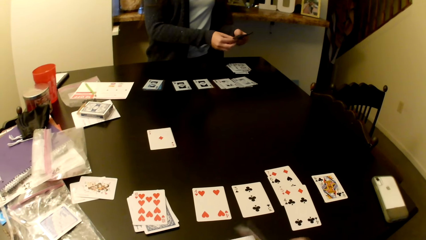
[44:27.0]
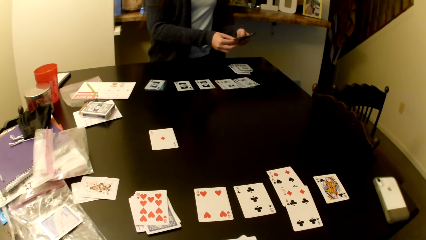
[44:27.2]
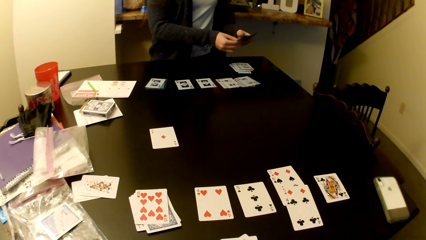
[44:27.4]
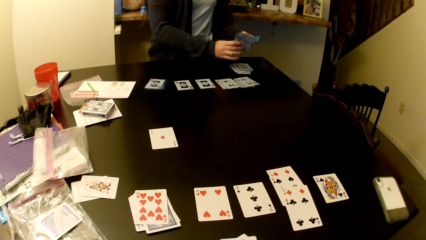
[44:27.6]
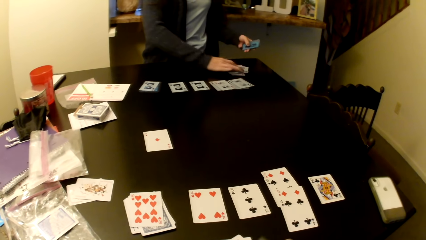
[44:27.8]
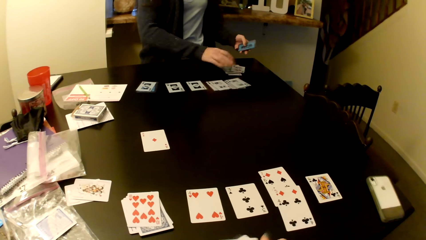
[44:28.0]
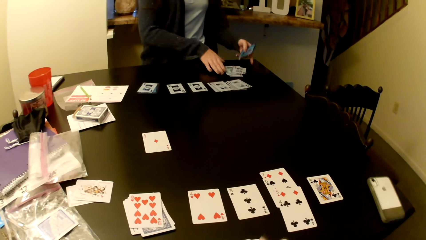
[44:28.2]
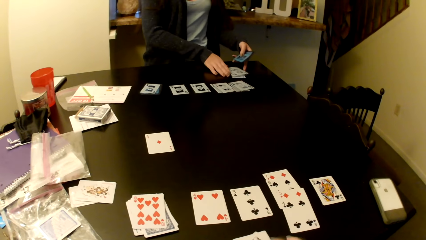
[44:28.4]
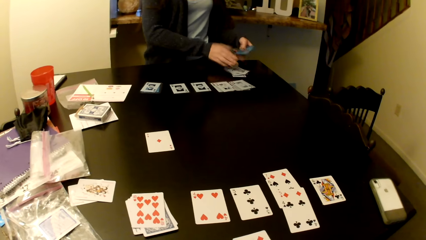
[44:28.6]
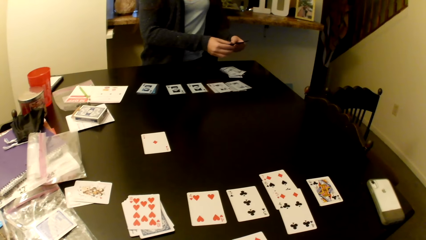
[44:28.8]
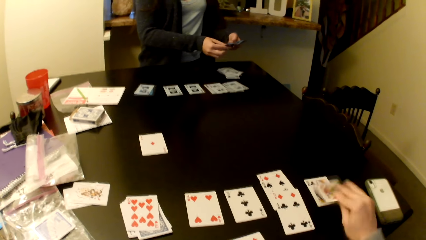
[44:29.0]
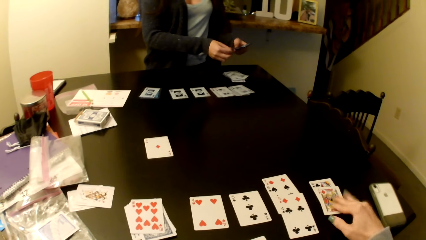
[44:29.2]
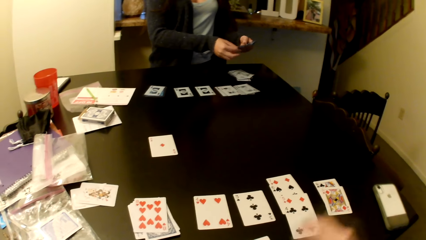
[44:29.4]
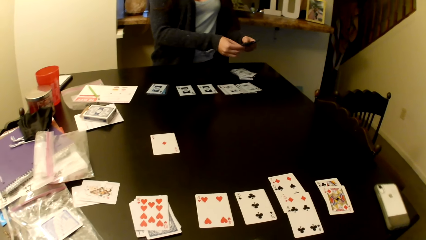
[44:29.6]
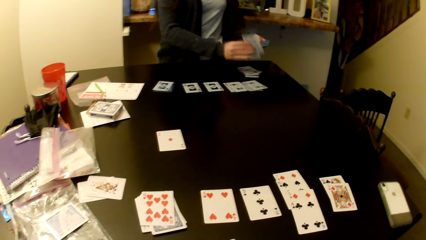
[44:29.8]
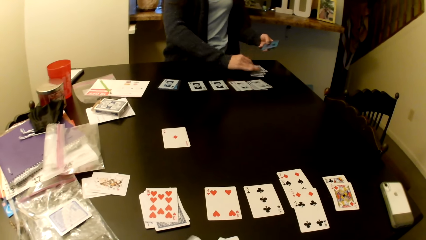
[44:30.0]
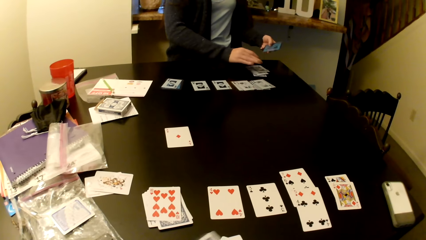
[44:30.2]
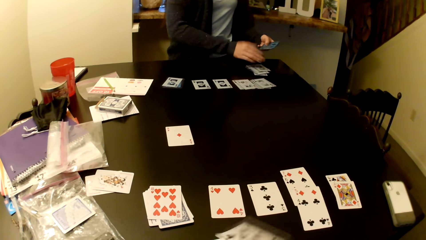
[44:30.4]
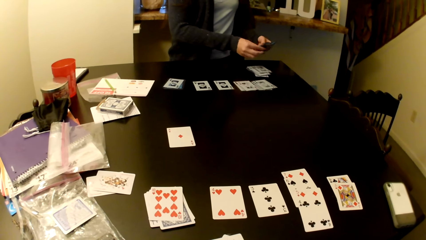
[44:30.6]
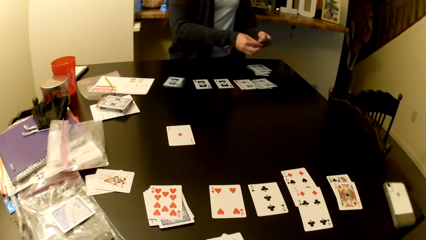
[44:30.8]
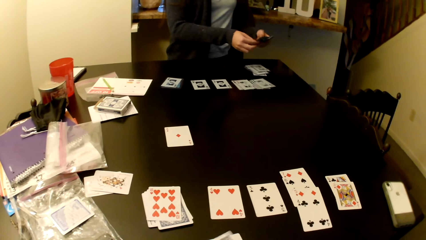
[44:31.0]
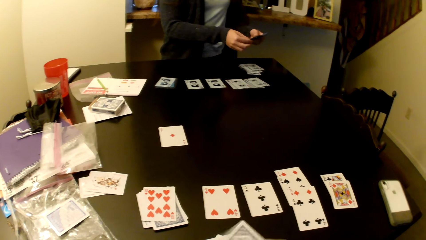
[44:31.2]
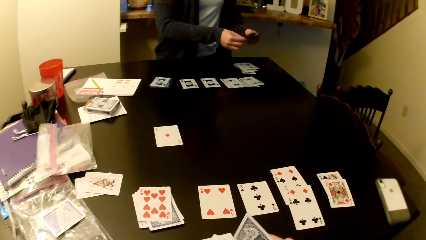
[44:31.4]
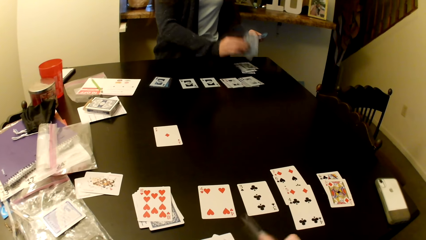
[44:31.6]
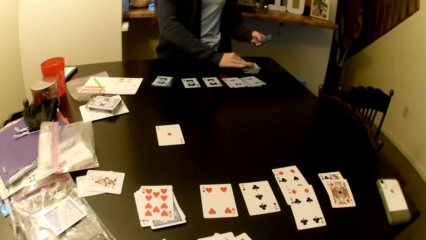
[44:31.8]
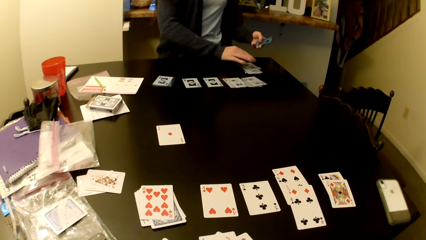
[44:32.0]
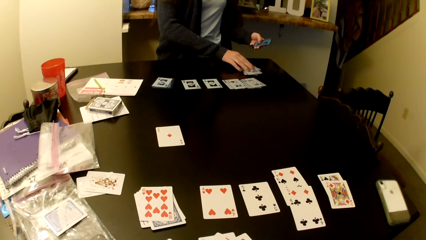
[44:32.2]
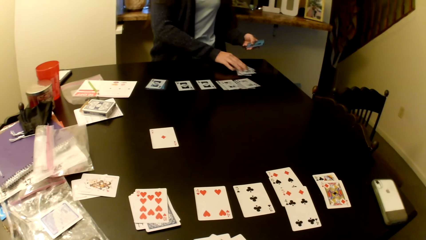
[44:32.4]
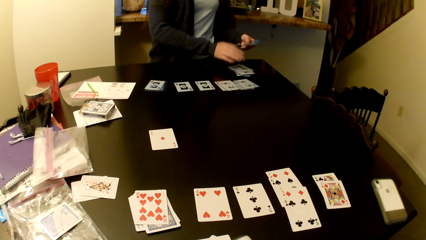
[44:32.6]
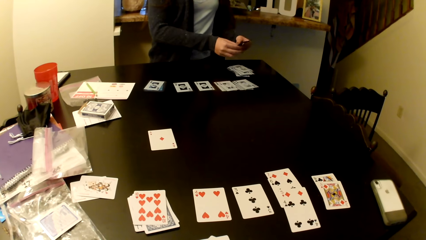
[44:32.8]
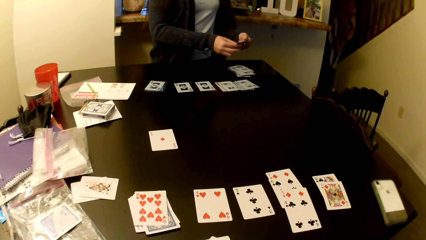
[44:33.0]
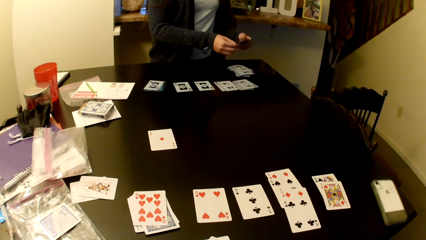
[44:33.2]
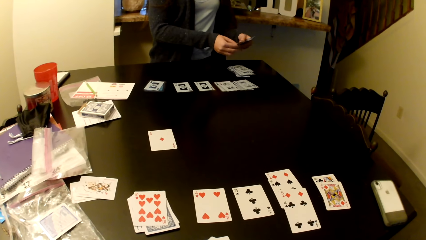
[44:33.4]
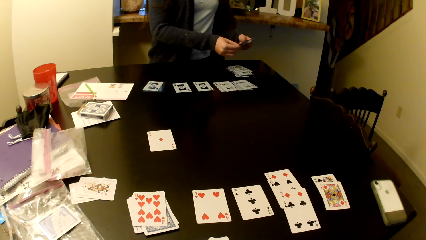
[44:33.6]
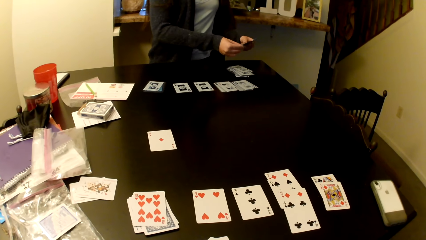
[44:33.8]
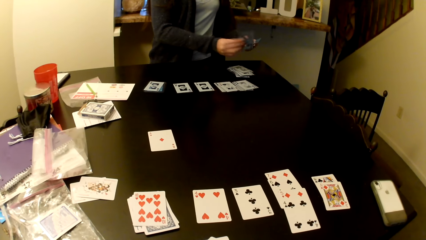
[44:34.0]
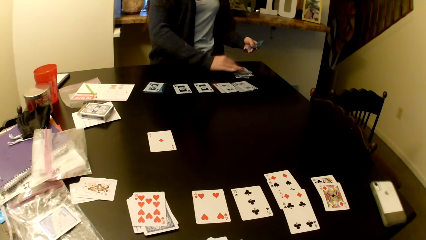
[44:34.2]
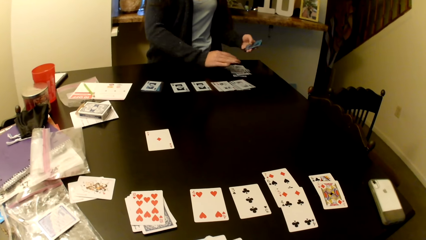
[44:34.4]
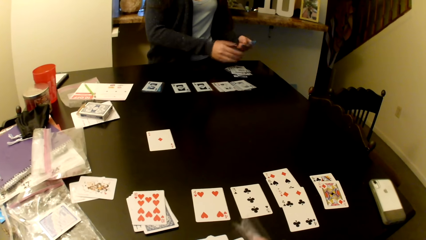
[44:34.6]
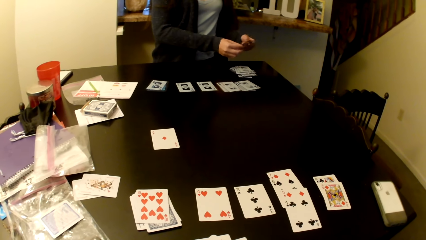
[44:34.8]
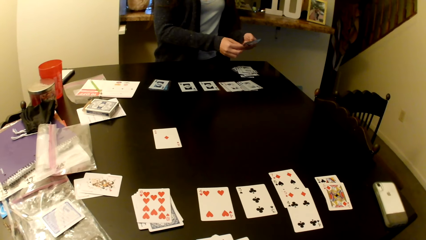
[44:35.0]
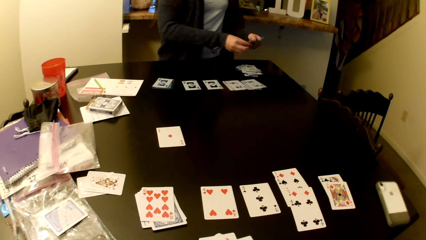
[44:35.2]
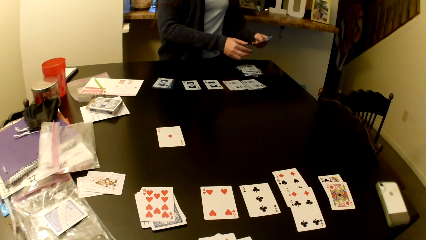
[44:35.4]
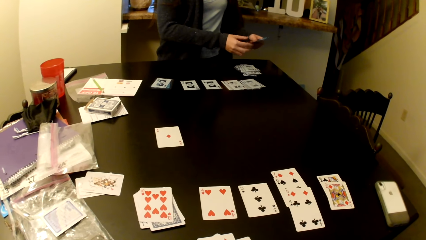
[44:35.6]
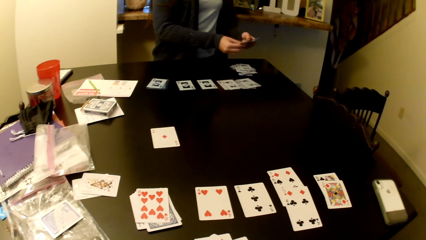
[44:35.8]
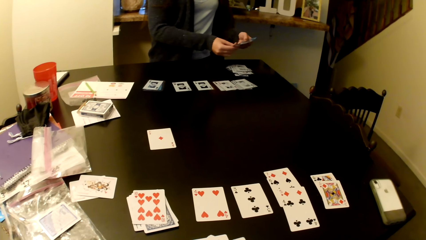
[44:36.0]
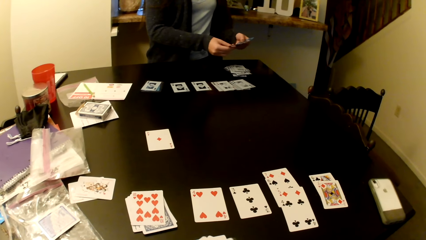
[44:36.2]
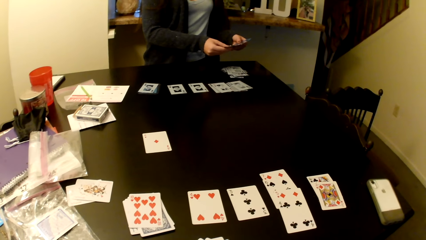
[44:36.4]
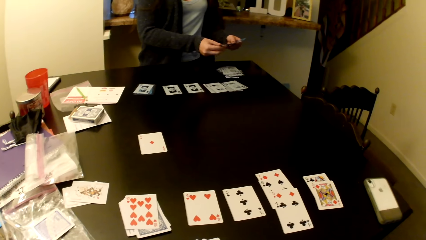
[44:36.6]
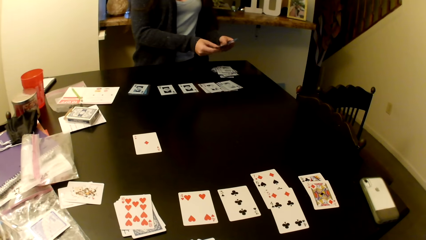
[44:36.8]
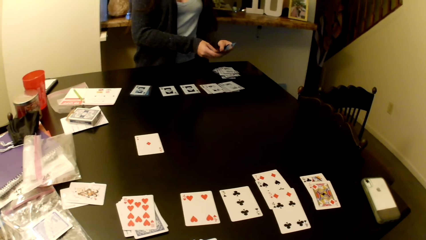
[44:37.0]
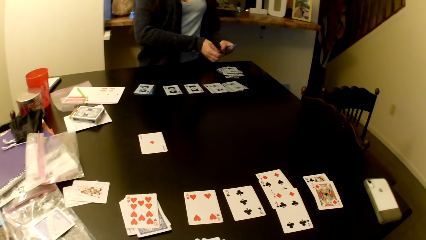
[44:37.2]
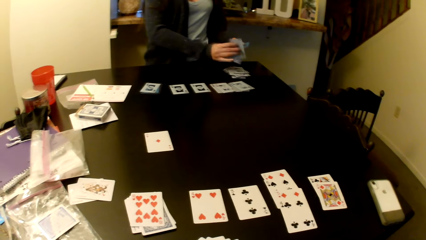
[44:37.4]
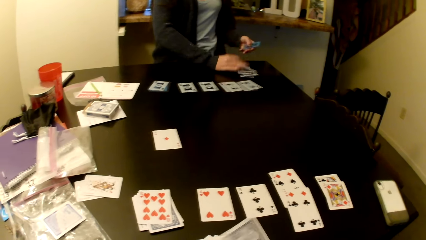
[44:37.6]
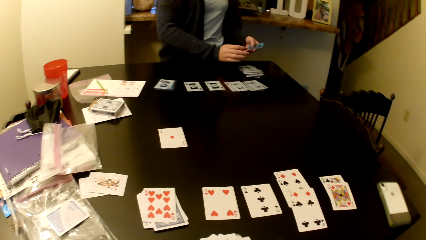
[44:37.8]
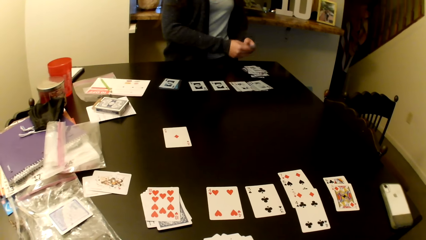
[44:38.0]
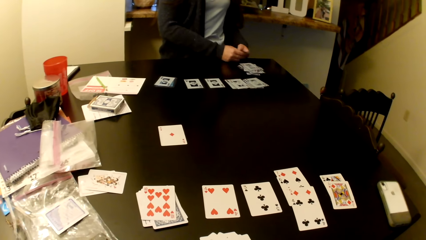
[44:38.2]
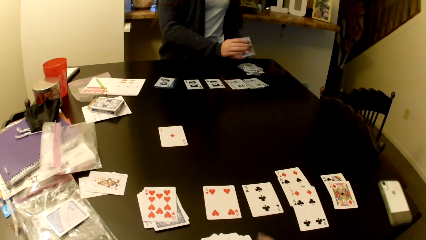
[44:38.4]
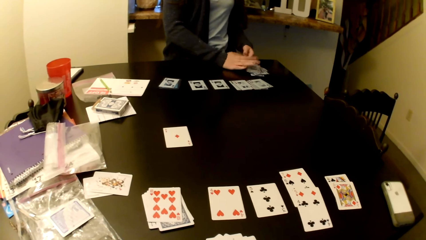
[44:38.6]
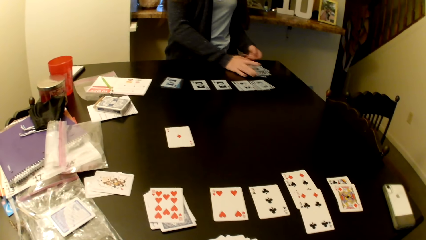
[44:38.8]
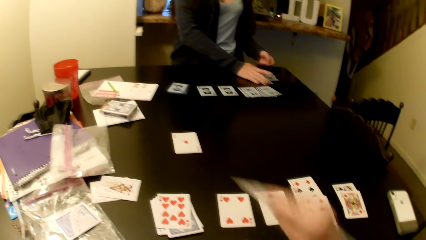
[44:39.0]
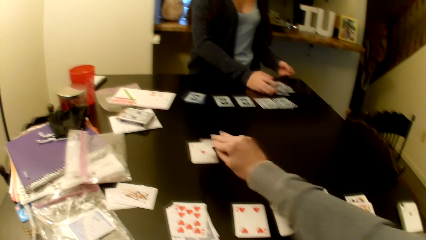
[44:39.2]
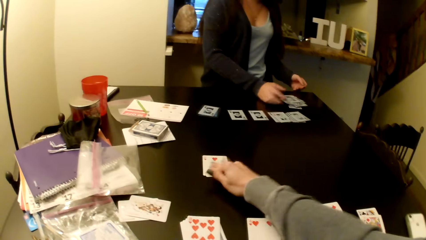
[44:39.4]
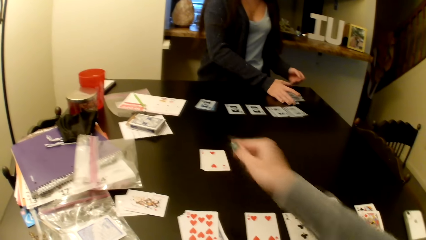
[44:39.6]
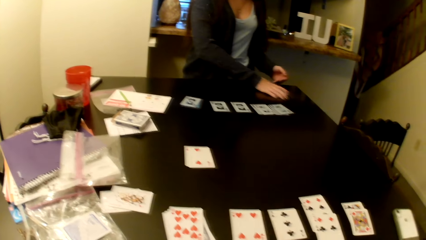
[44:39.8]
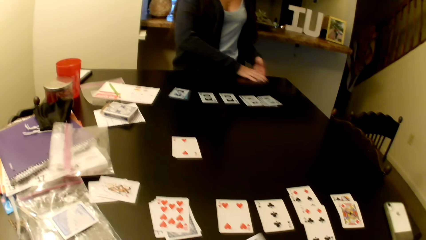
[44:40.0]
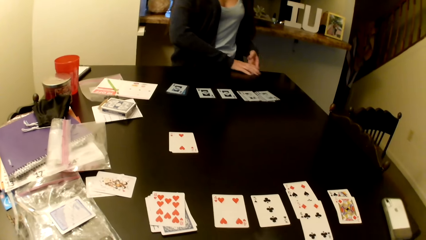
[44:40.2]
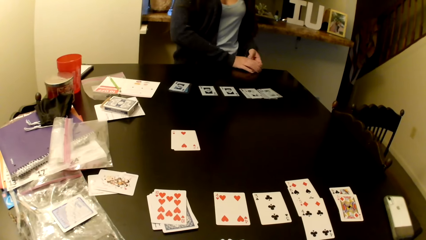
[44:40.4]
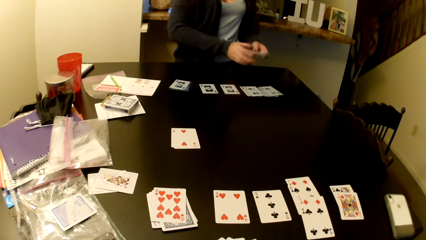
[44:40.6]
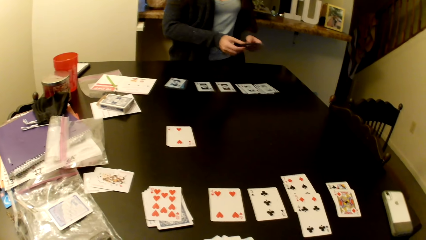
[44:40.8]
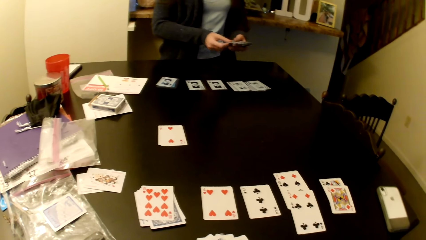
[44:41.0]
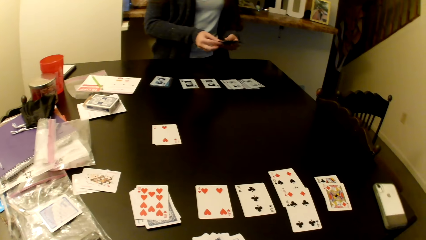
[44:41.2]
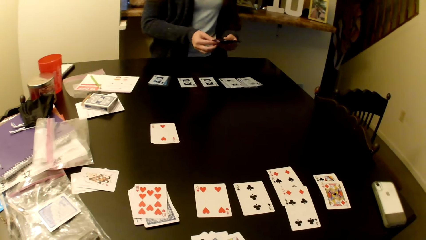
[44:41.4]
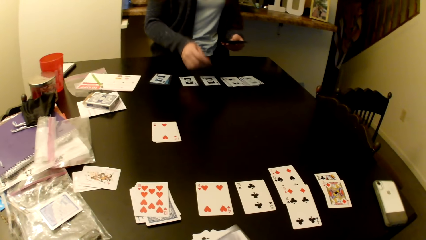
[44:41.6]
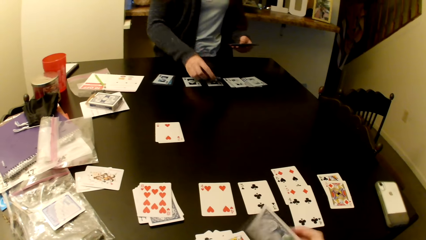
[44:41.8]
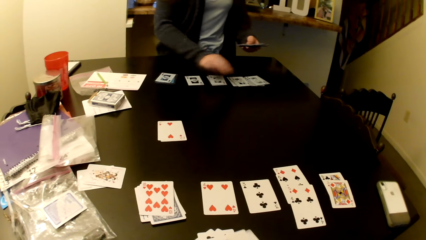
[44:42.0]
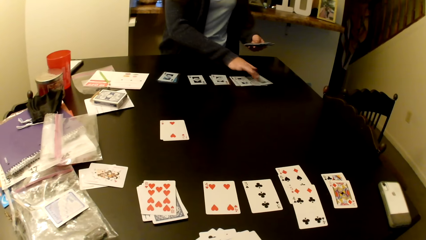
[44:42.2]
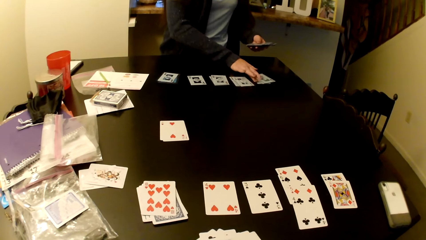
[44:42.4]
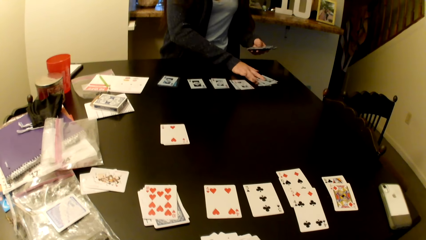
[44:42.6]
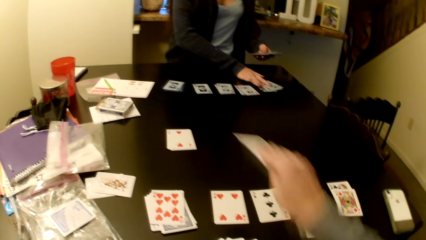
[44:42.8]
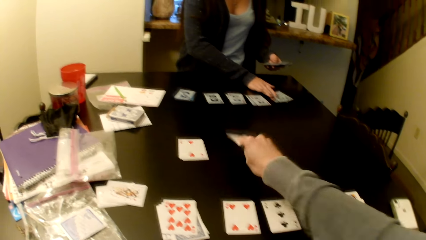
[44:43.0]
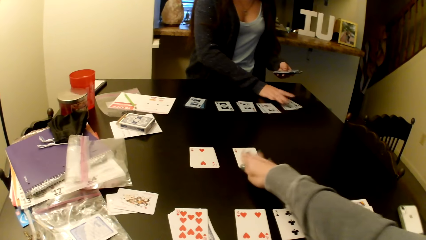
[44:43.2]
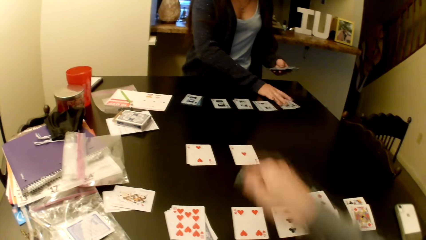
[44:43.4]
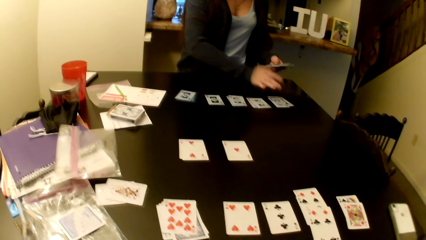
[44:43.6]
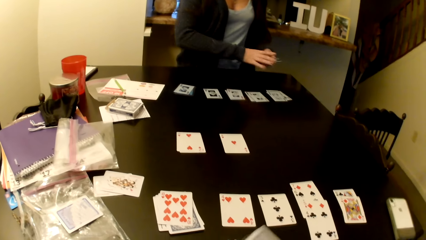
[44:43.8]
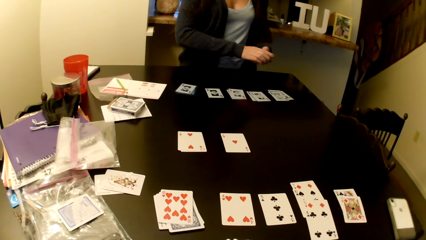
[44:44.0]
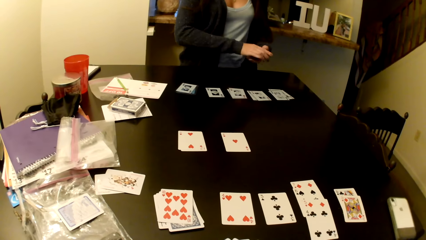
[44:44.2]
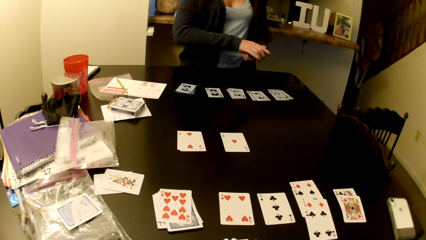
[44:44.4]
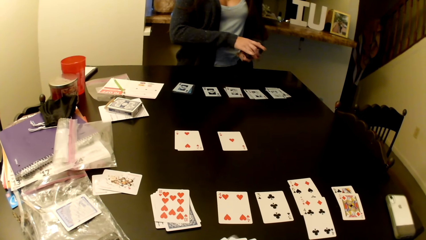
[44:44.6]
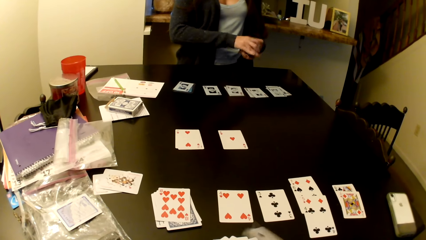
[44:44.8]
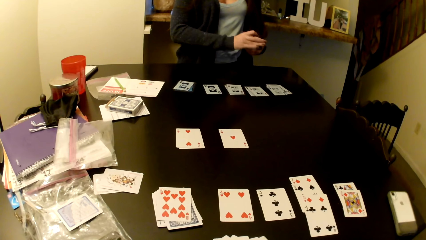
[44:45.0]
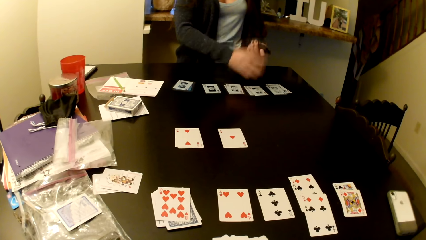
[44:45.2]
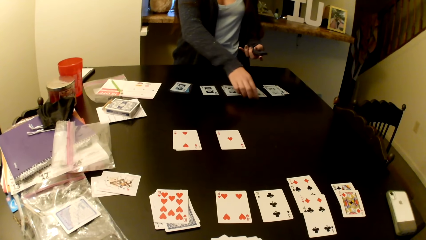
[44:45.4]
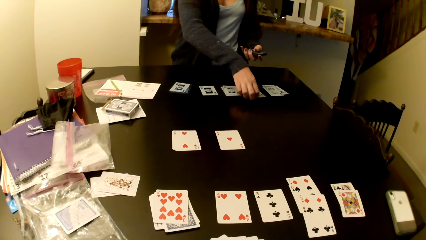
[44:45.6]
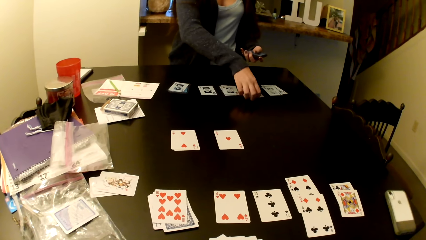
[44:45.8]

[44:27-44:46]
The camera wearer puts the card on the table repeatedly.
